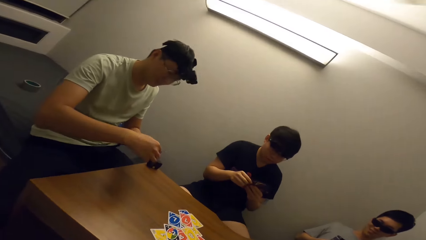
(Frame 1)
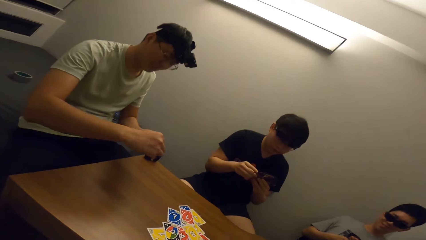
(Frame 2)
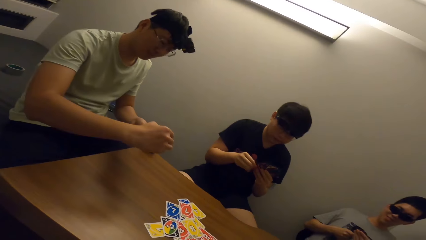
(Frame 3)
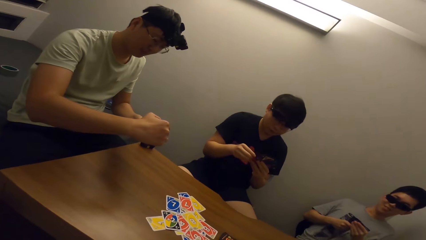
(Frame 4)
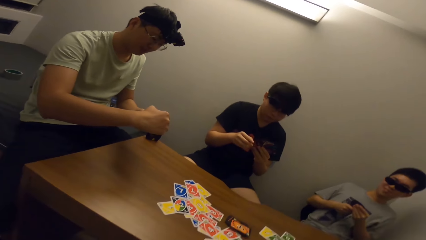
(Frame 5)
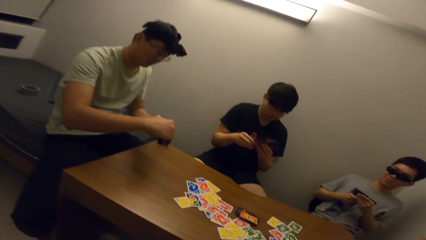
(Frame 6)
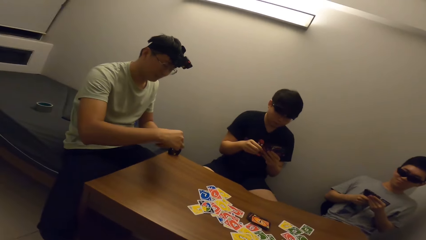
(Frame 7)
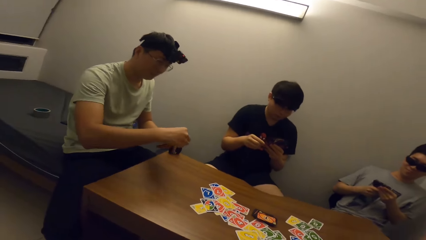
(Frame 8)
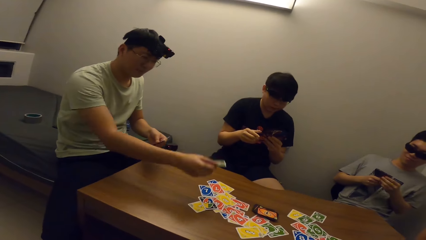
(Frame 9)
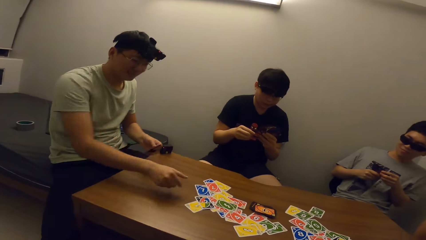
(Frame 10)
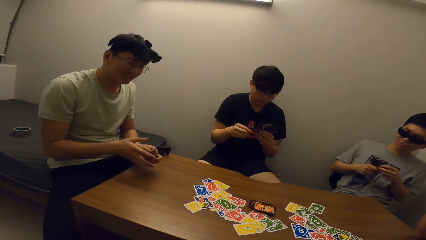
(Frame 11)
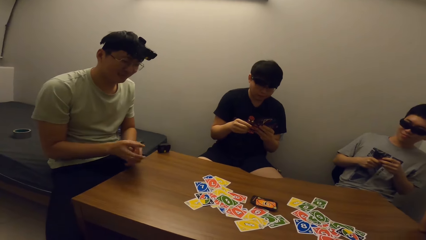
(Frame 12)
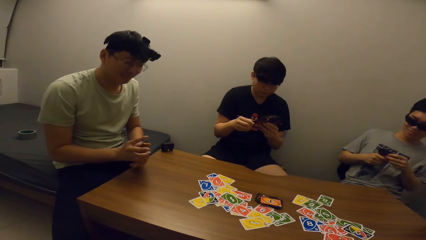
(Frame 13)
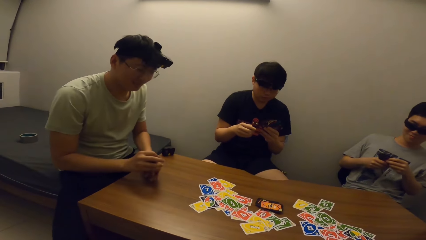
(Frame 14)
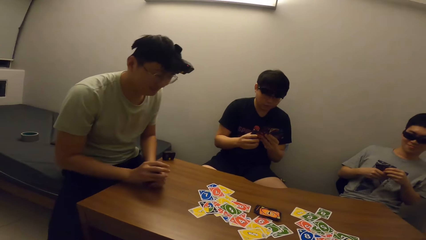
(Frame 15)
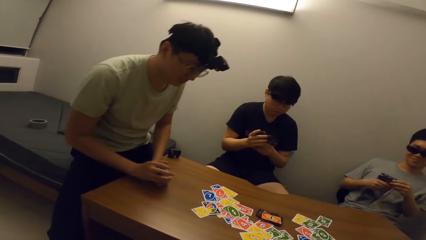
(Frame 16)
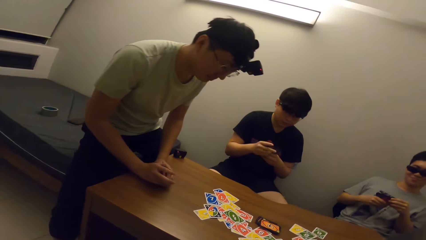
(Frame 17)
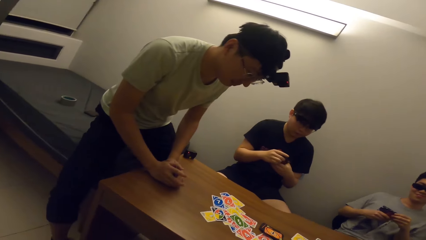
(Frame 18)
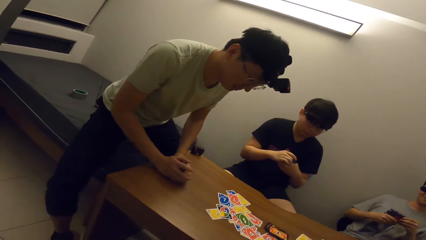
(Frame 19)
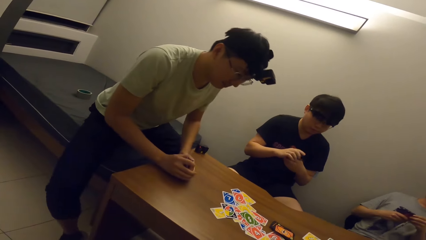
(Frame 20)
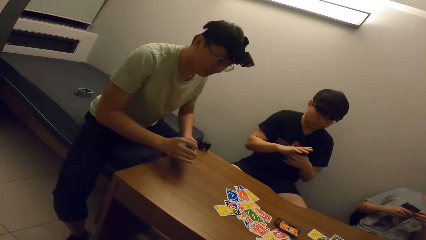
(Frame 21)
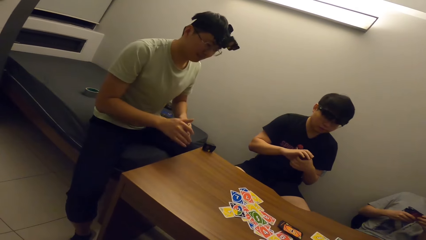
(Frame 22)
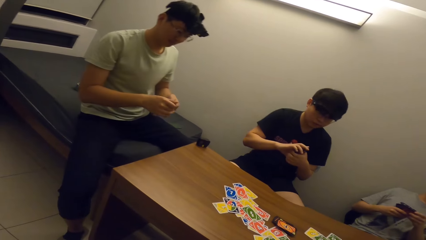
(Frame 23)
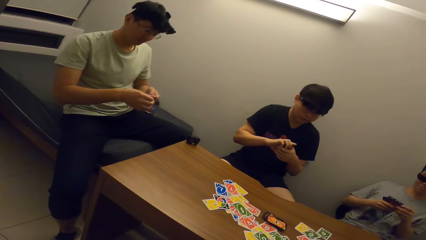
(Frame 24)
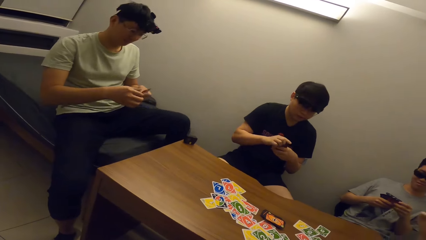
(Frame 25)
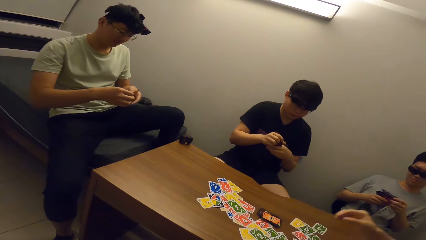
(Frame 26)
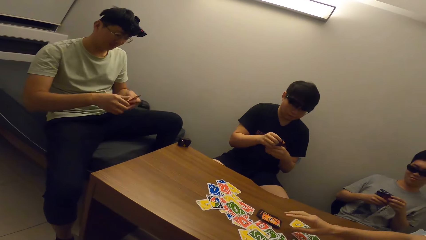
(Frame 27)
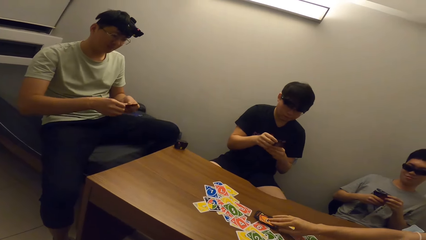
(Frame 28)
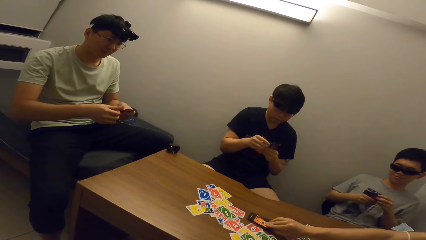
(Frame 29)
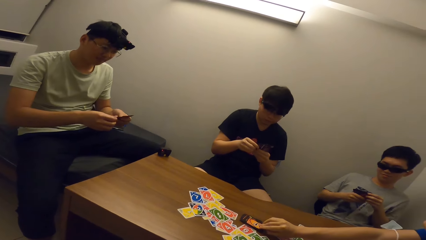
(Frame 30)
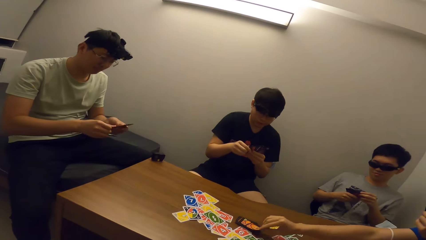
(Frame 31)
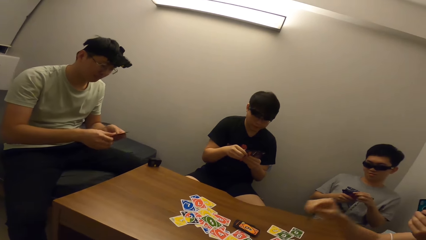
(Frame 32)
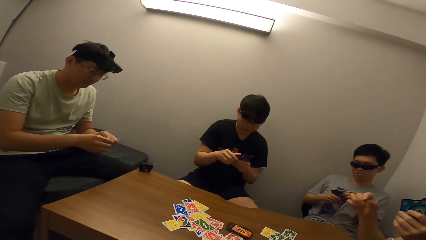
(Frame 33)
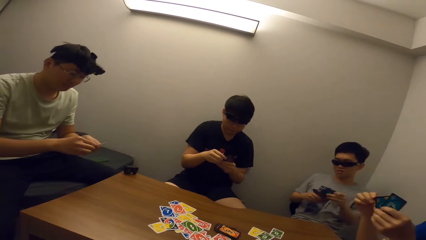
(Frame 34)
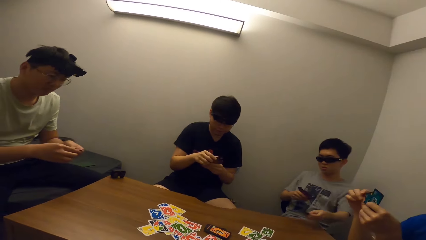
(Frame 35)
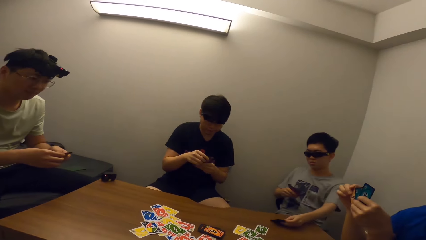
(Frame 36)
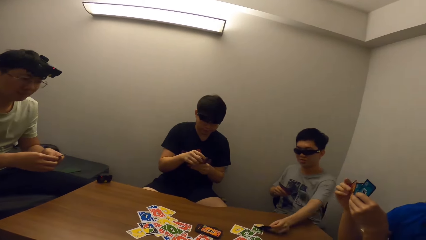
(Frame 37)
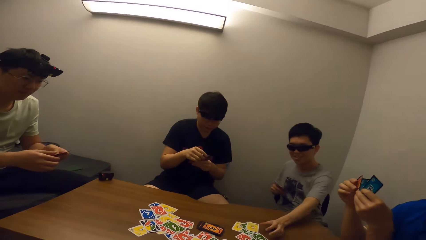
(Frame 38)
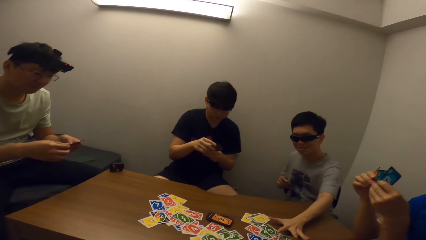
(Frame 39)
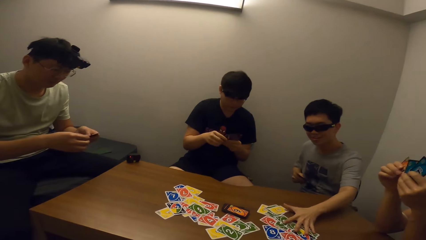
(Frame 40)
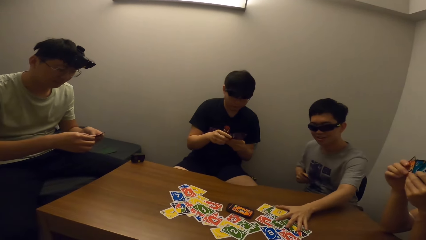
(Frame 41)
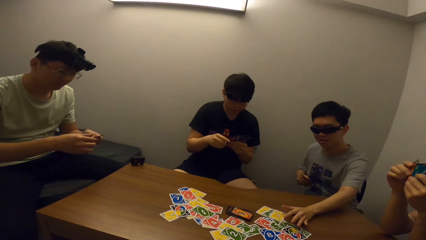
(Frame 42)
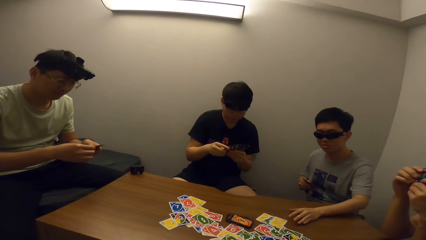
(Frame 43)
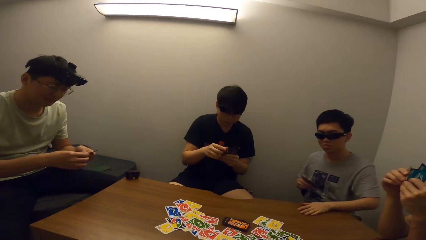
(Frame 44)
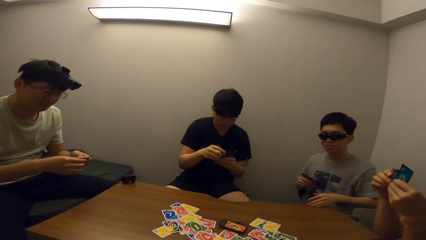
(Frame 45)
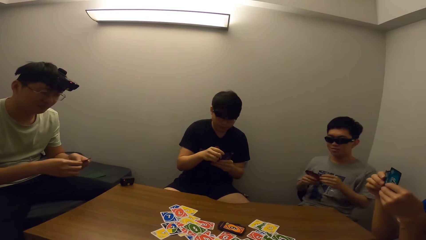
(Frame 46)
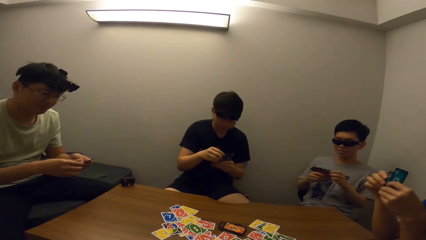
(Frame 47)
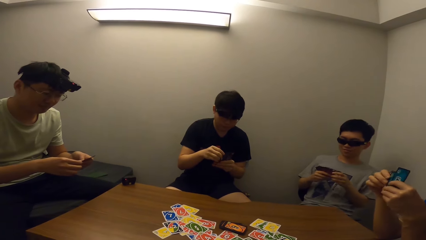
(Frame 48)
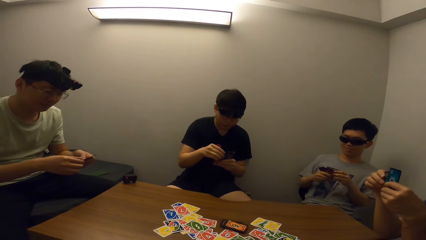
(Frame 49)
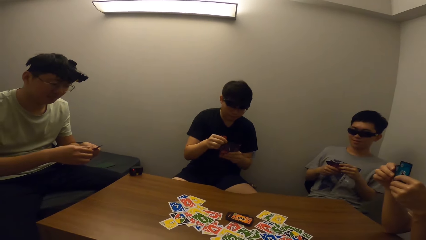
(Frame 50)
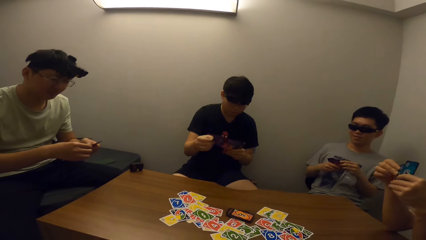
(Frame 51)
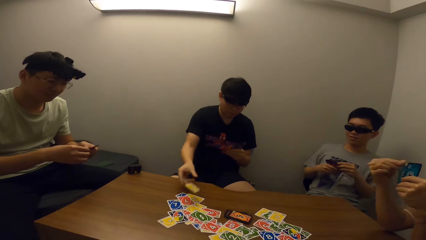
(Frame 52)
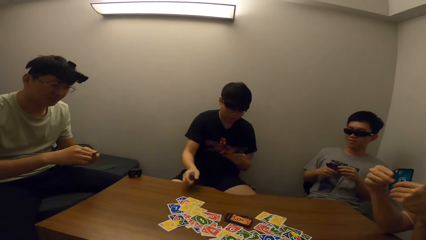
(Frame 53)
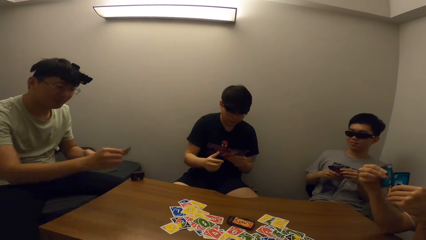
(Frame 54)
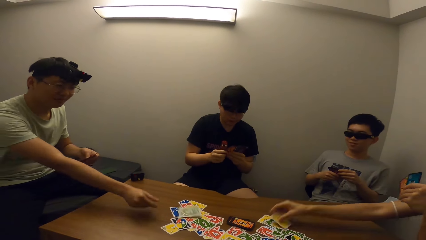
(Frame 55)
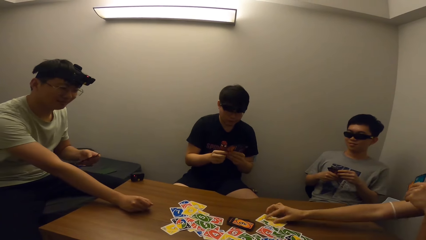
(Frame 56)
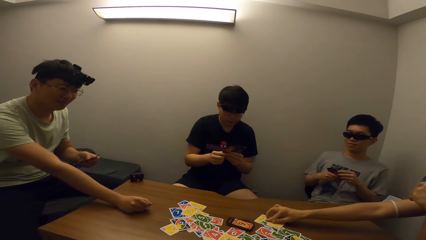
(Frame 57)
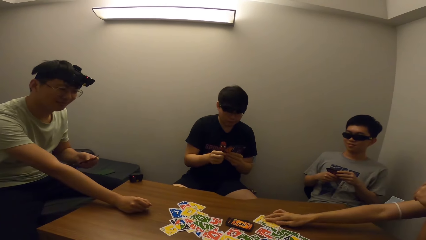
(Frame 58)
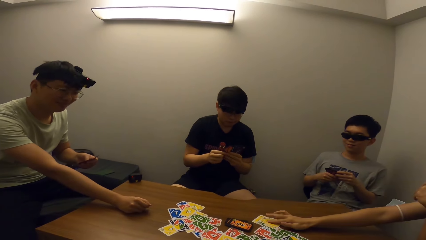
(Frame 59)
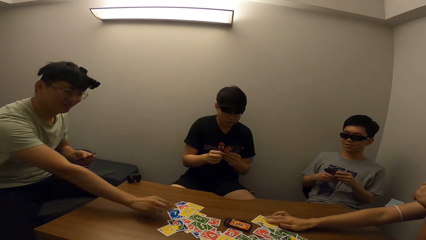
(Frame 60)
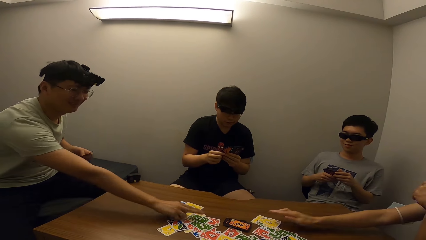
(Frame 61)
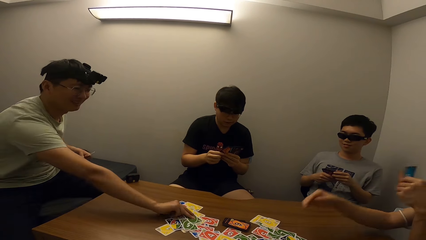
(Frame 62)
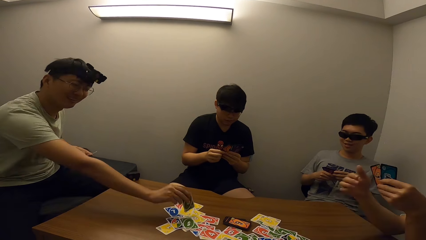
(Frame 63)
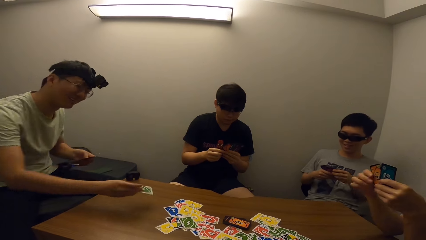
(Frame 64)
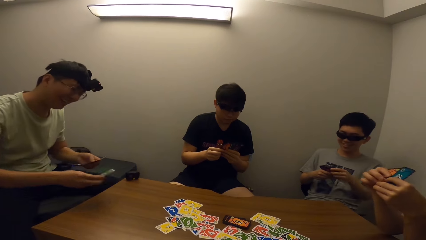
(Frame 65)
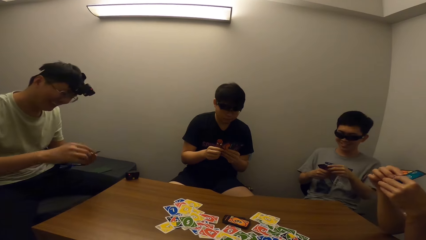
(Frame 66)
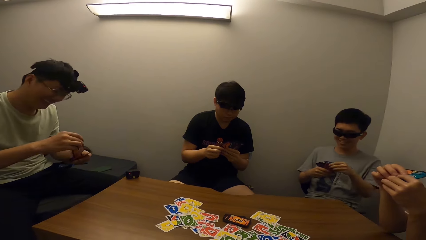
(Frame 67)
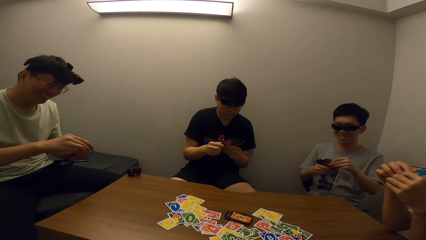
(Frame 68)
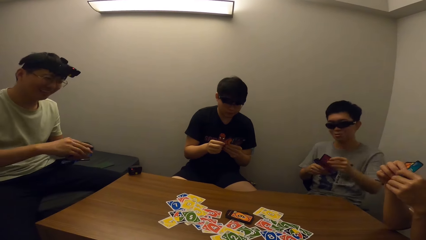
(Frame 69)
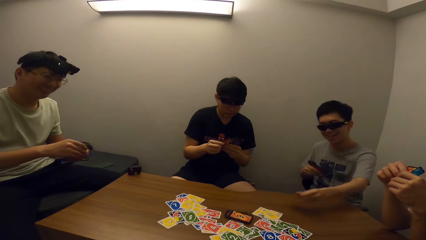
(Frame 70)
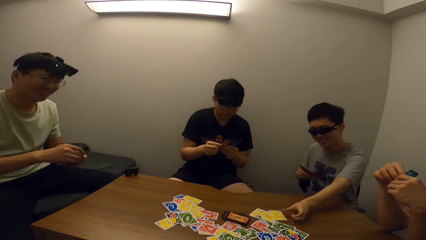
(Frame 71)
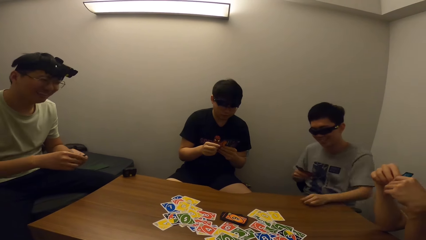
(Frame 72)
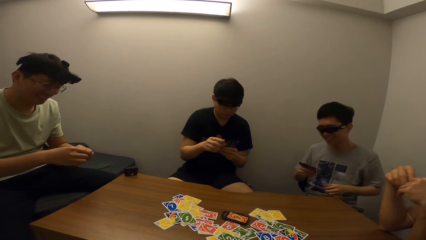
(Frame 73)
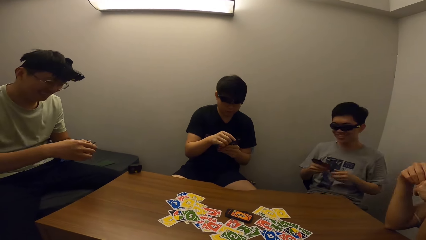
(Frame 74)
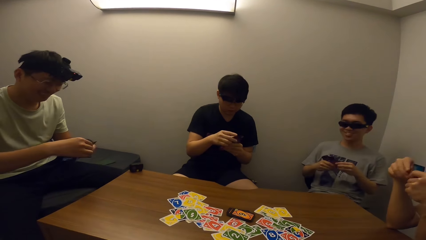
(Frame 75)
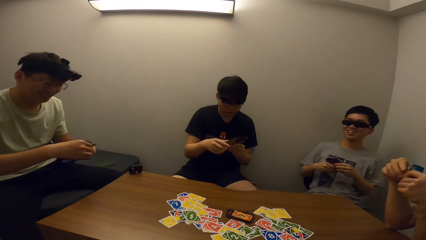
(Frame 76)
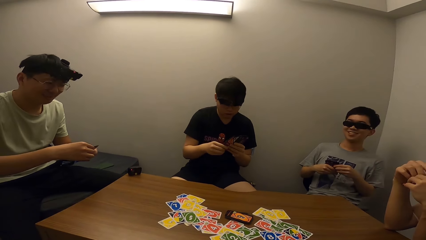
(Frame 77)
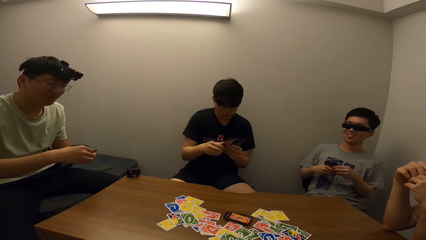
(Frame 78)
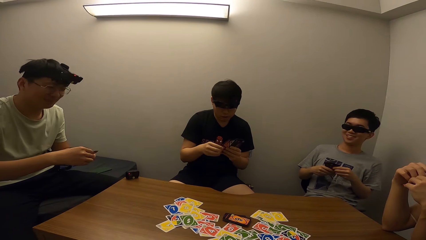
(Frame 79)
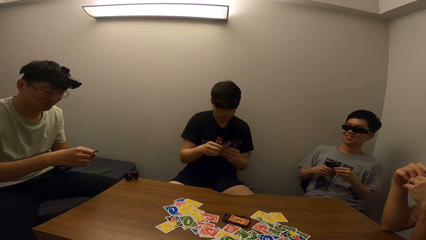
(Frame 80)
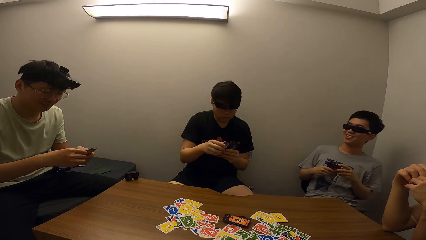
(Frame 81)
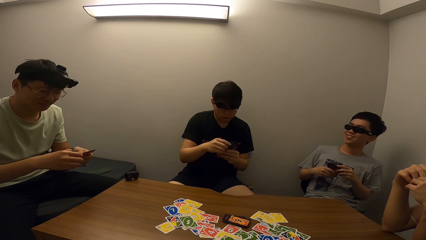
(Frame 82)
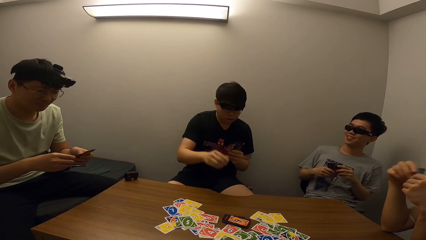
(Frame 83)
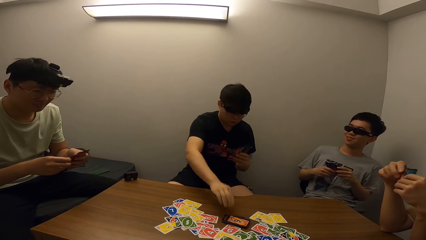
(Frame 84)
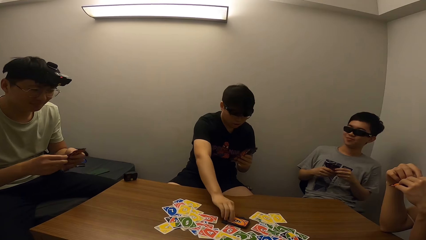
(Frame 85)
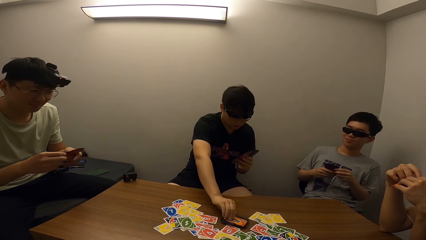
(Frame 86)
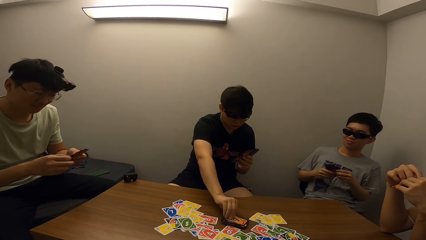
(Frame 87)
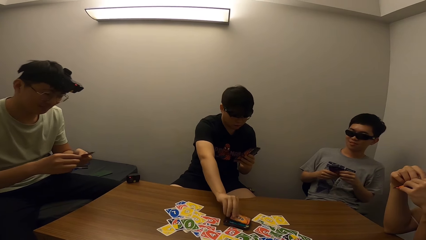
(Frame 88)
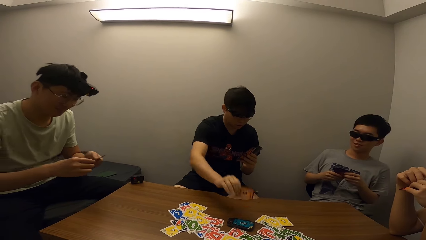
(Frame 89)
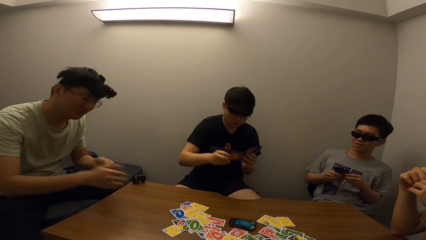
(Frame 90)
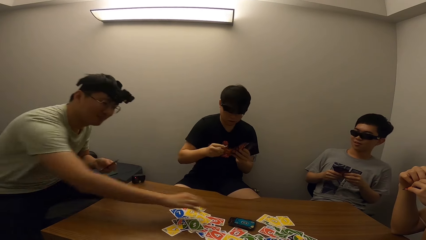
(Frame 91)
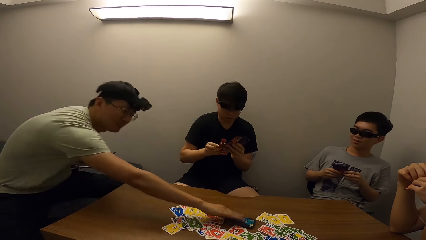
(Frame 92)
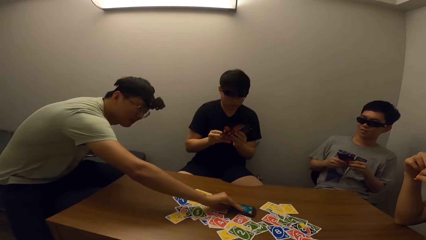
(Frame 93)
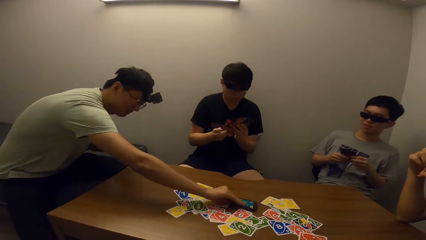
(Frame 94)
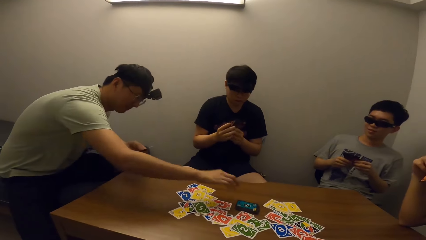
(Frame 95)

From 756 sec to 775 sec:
A man places a card on the table. The man moves. Another man picks a card. A boy places a card on the table and moves the cards. A third man places a card on the table. The first man places a card on the table. The second man places a card on the table. The first man picks a card. The boy places a card on the table. The third man picks a card from the deck. The first man touches a card and picks a card from the deck.
